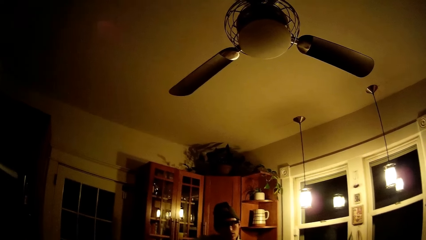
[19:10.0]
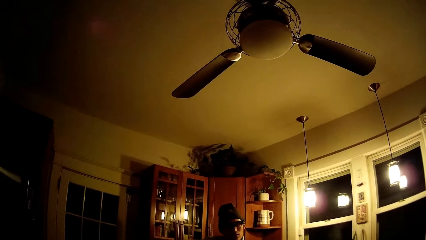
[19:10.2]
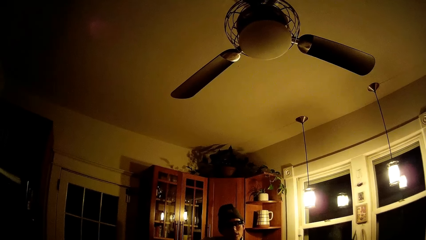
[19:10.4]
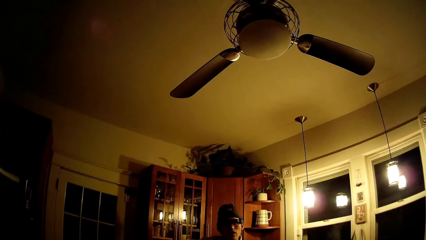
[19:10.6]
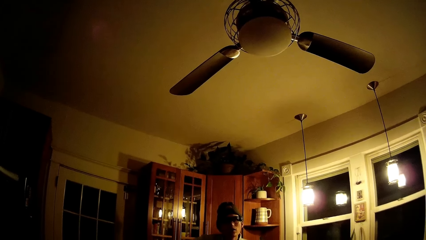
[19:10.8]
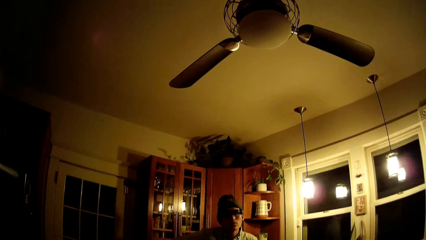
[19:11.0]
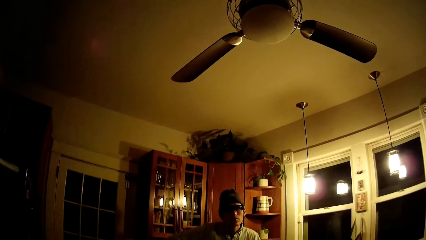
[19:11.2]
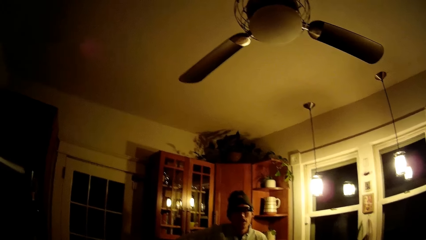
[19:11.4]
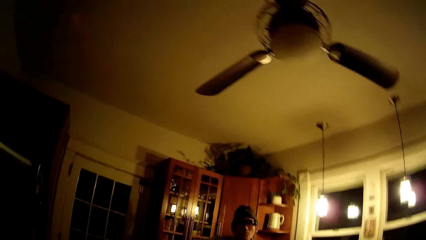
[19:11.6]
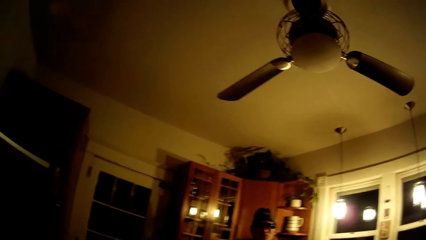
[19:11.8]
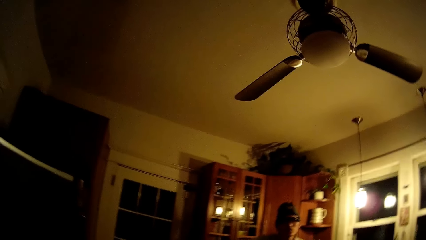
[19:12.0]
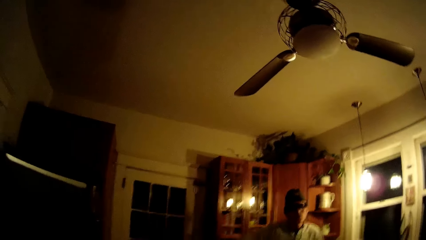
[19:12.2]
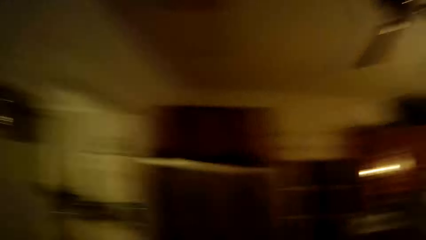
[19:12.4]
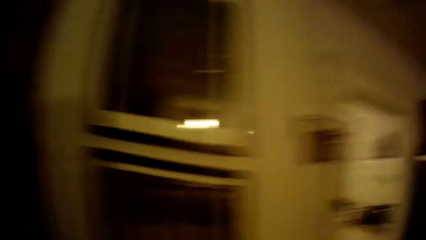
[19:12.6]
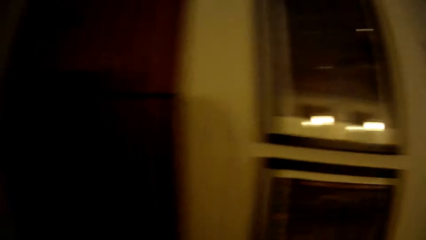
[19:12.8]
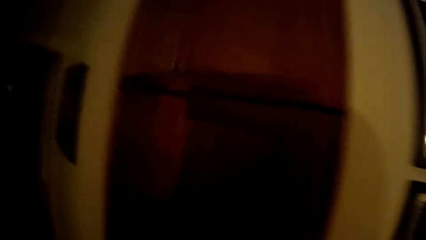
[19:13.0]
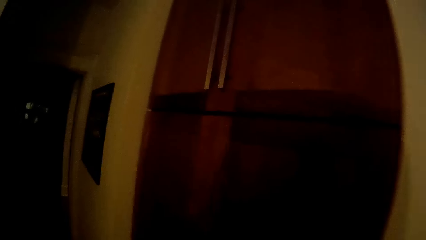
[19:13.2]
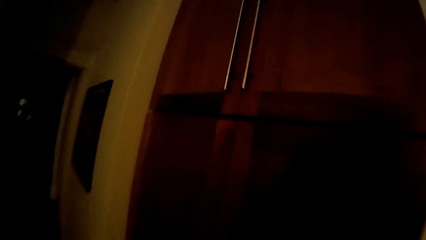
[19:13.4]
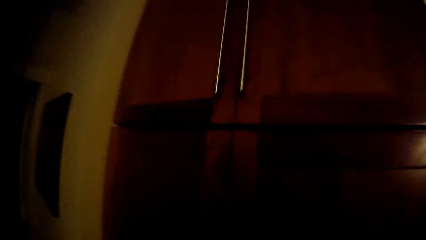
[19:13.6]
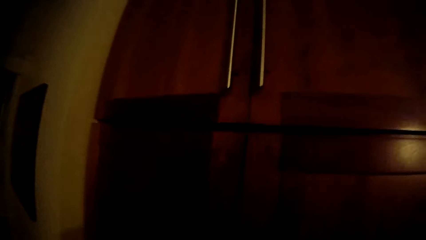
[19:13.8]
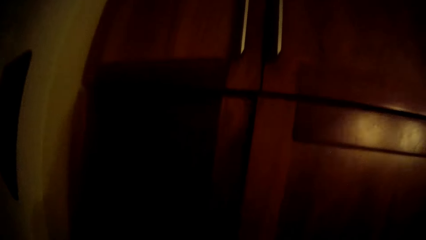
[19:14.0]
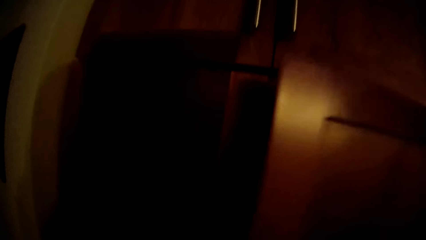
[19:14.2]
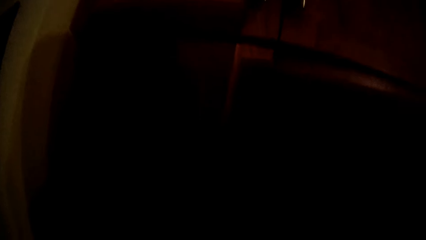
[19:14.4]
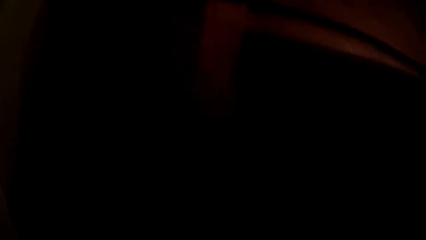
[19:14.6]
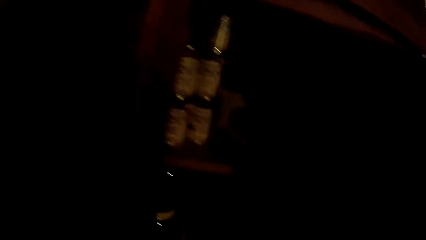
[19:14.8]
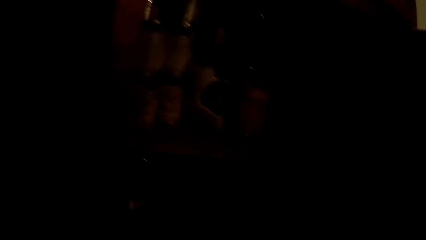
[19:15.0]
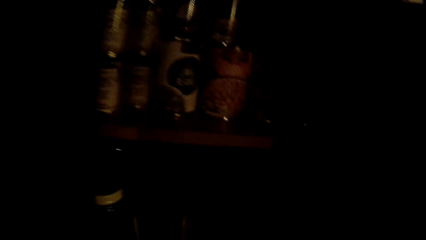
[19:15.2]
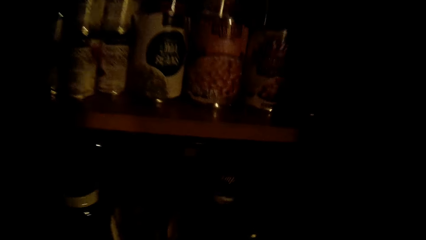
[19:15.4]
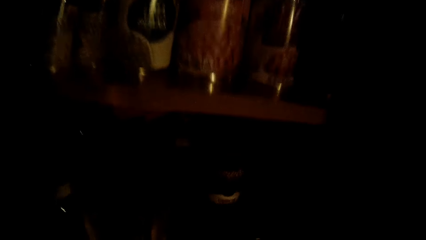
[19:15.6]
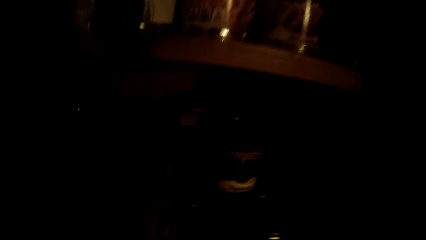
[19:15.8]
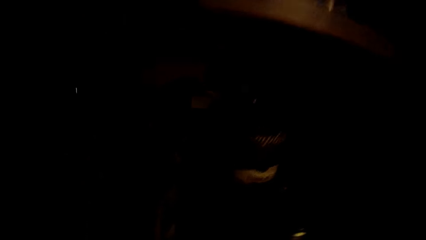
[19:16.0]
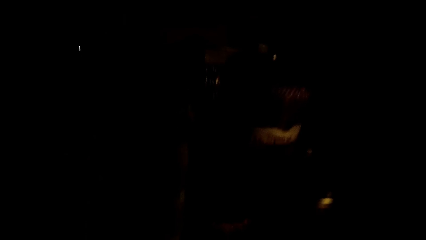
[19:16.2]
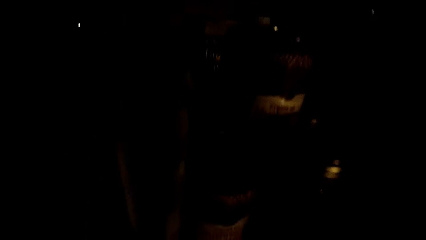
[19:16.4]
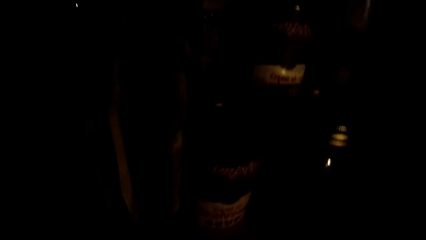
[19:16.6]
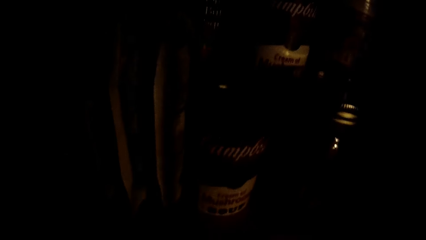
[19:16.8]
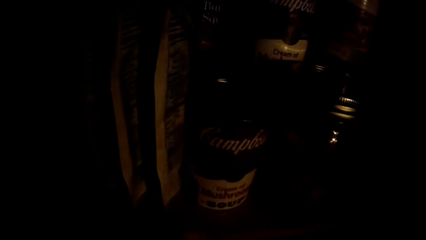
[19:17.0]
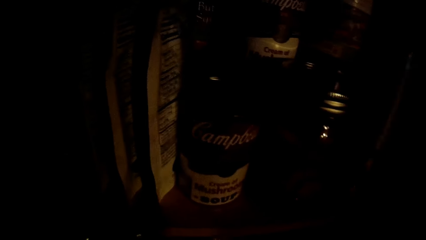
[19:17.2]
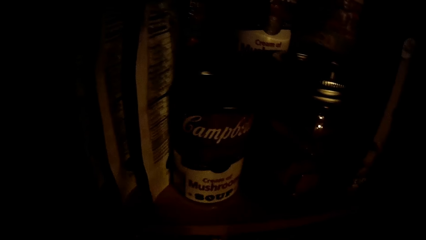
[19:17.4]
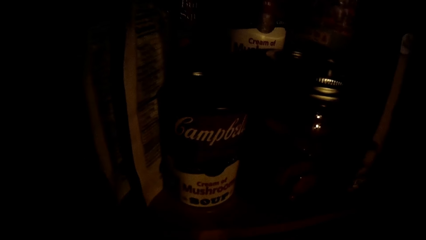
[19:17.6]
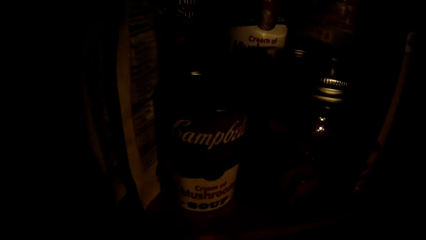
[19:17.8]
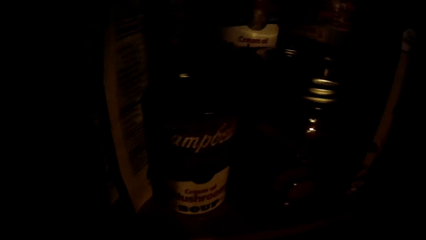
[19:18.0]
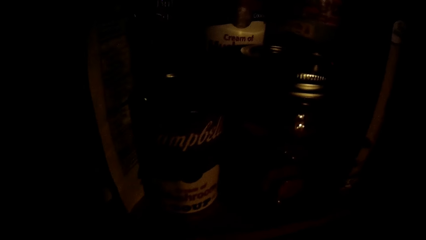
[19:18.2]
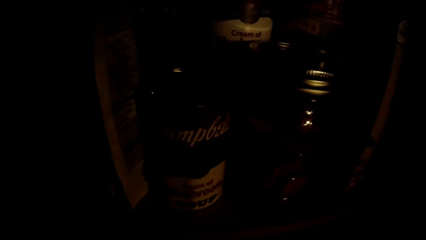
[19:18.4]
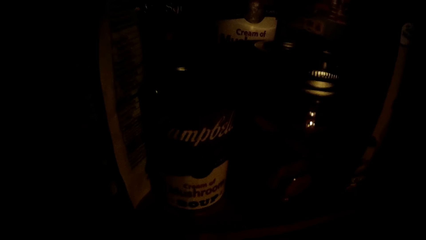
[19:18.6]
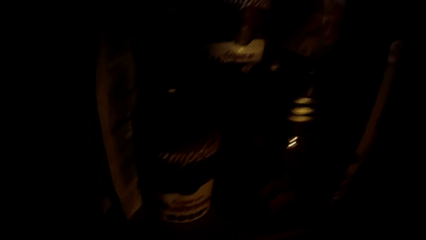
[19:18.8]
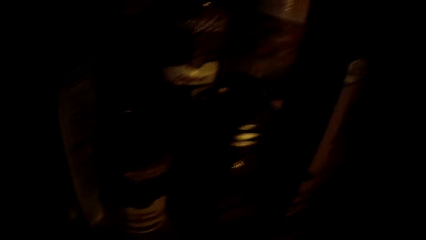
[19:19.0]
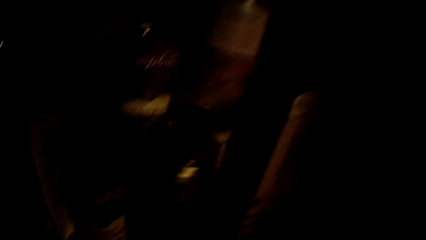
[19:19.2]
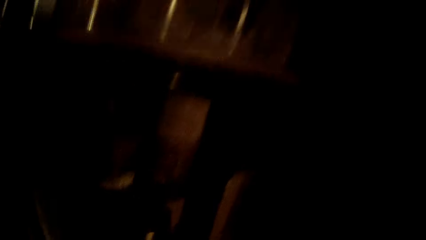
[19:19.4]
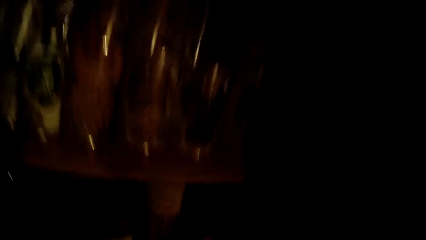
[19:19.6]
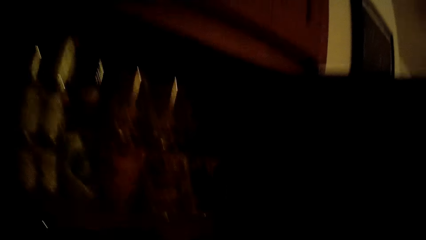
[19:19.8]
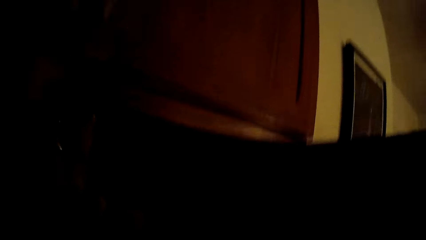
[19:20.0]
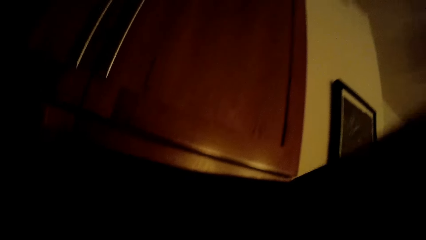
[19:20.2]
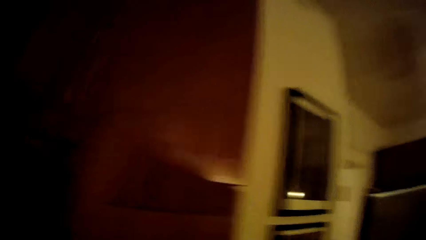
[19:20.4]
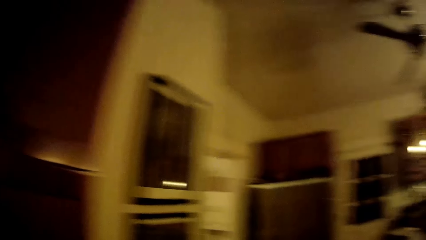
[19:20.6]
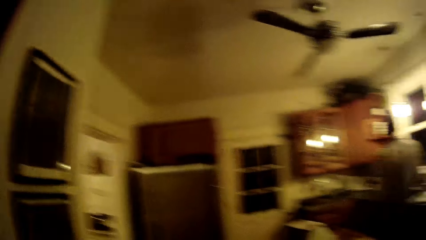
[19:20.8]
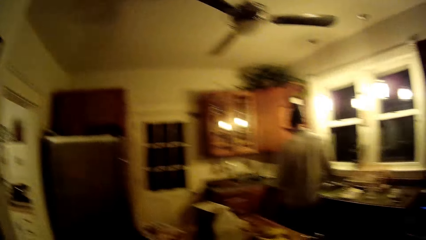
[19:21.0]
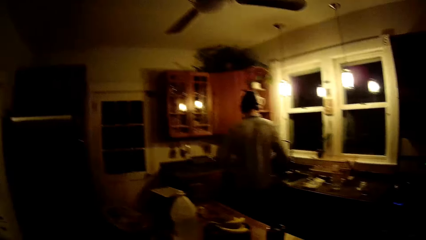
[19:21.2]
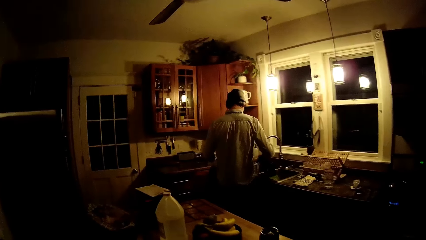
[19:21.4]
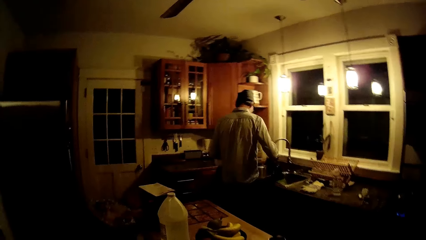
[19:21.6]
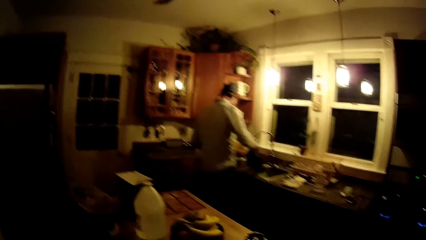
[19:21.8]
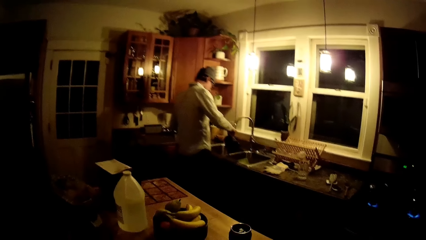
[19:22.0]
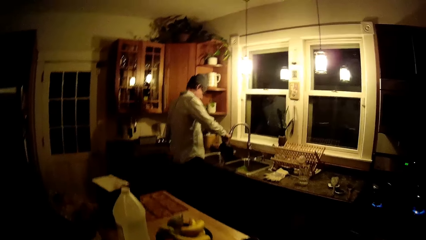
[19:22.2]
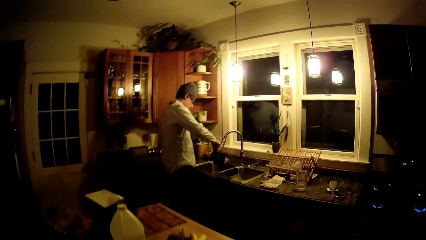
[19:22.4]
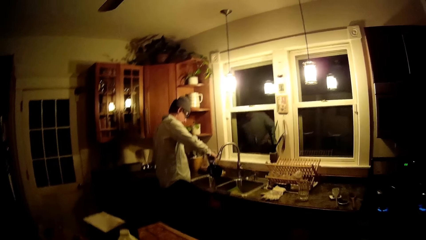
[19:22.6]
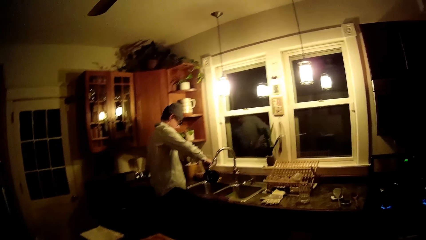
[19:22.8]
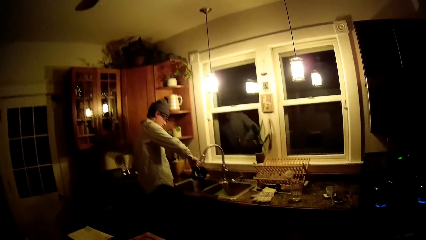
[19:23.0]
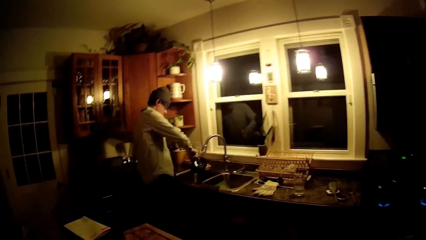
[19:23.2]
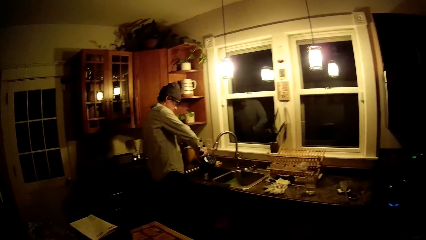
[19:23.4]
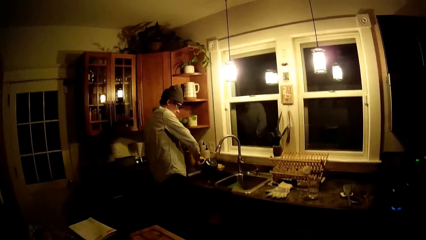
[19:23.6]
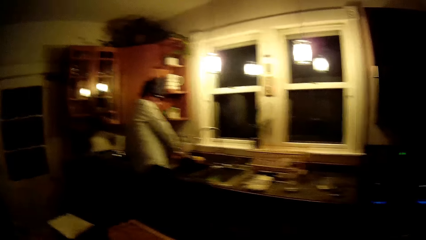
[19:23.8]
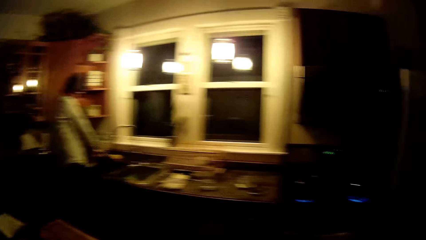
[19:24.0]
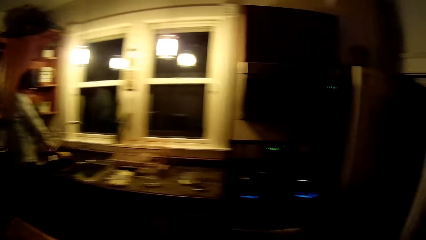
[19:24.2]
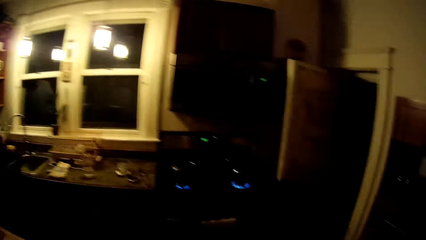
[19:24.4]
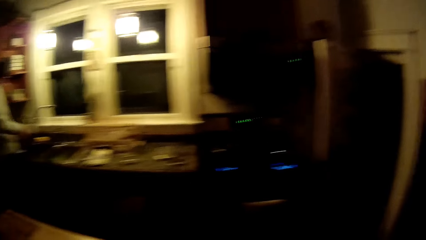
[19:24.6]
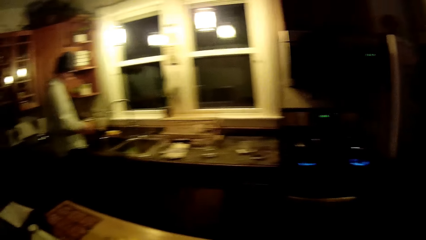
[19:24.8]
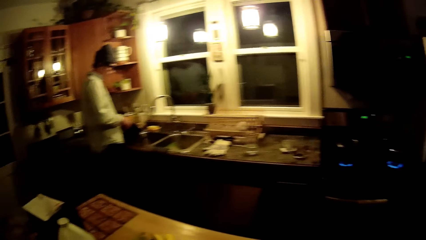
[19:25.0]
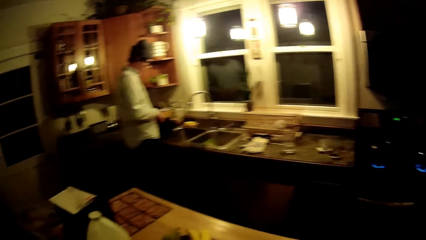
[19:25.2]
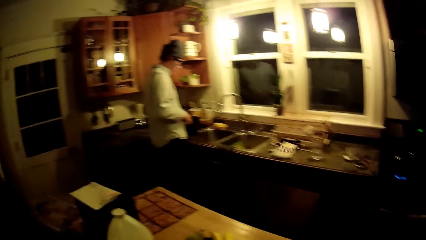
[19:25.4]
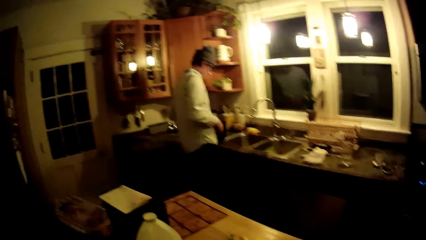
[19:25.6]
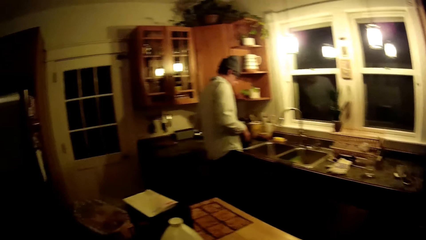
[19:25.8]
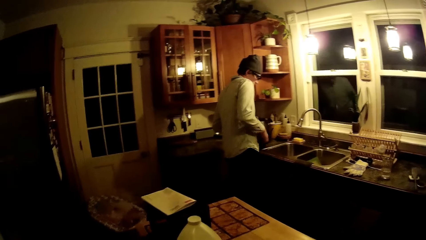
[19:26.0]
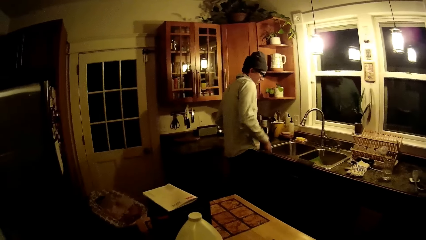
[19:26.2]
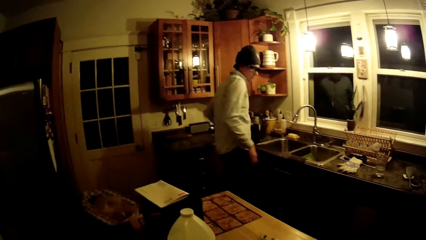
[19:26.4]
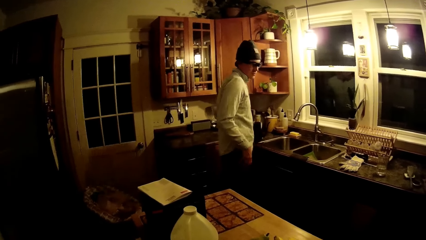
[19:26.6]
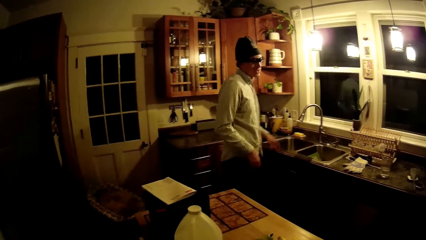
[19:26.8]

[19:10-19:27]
The camera wearer looks around. She opens a cabinet with her right hand. She looks around. She searches through the cabinet with her right hand. She closes the cabinet with her right hand. A man pours water from a pot into the sink with his right hand. The camera wearer looks around. The man drops the pot in his right hand on the cabinet.
